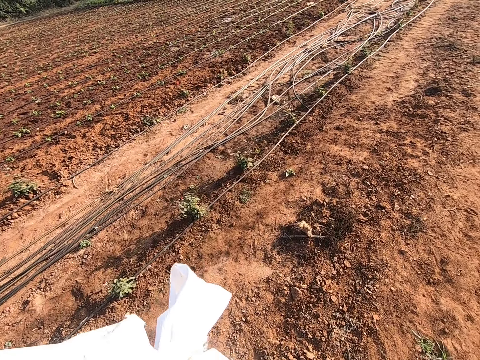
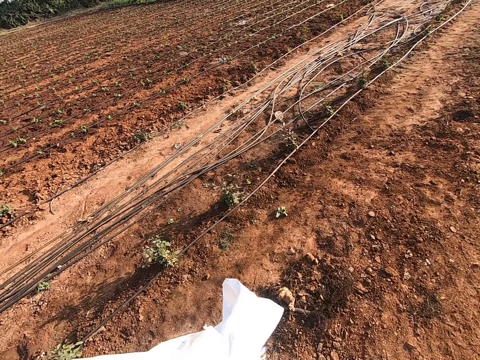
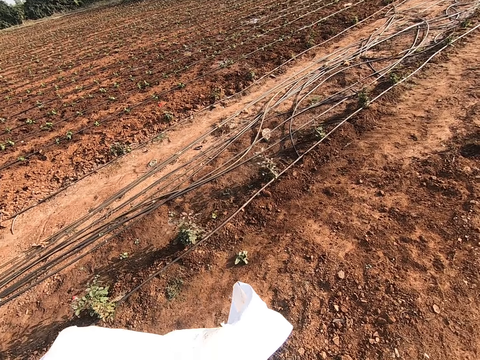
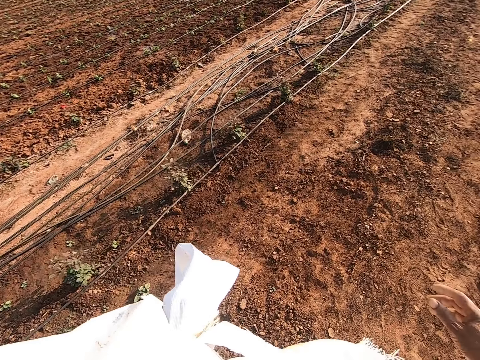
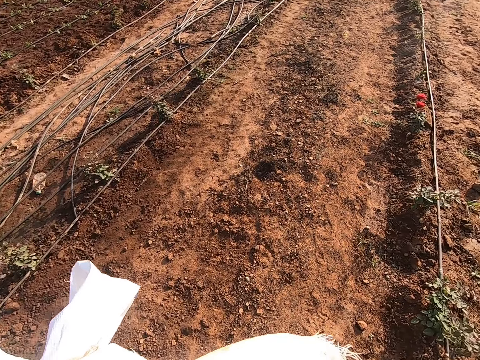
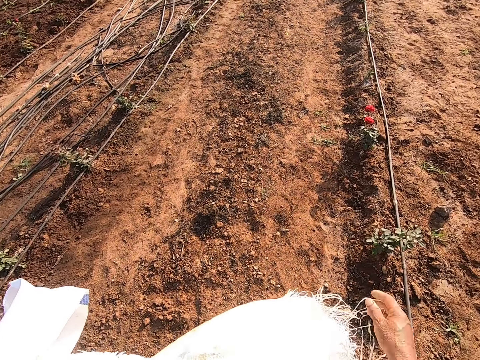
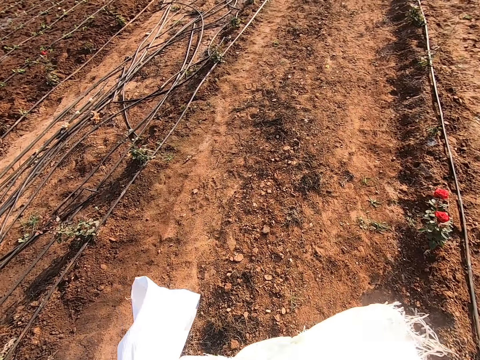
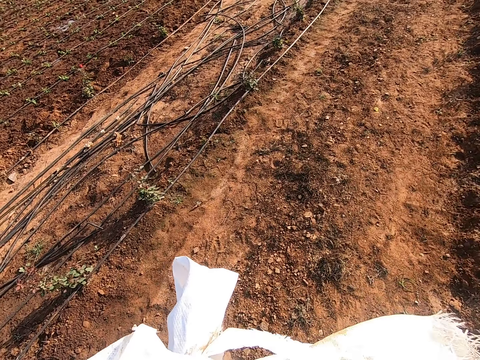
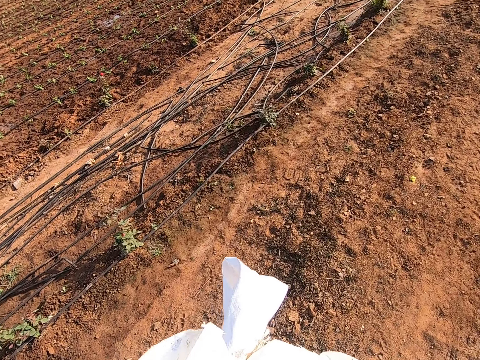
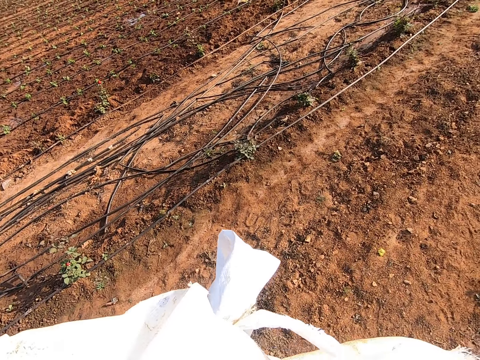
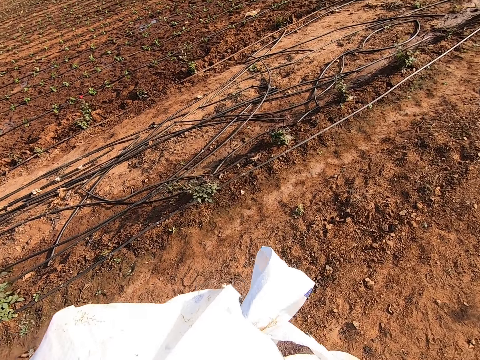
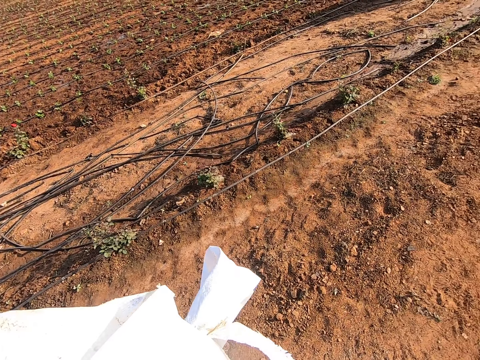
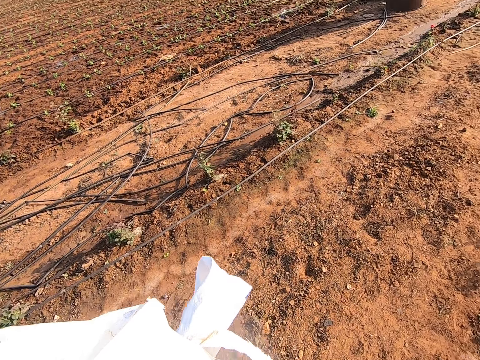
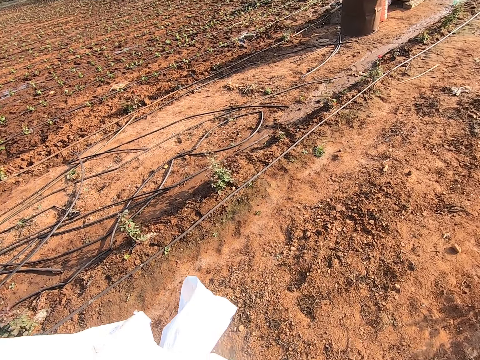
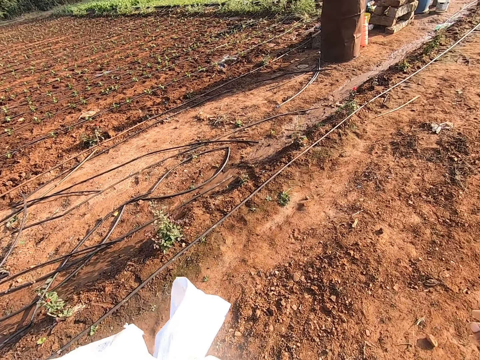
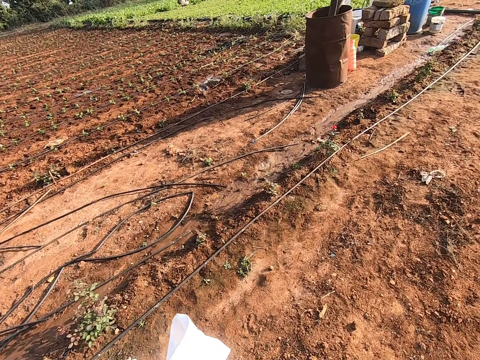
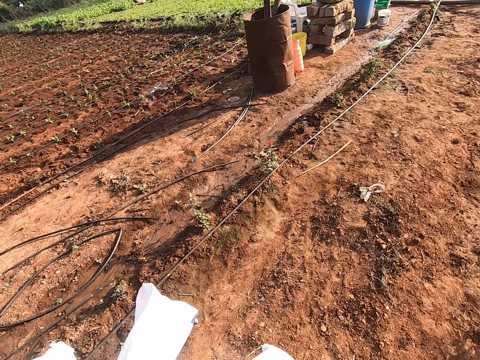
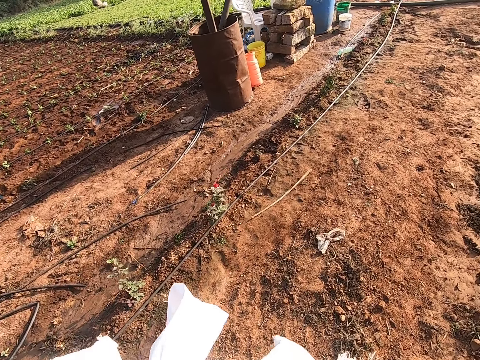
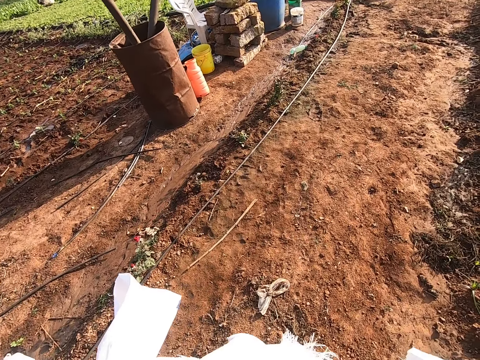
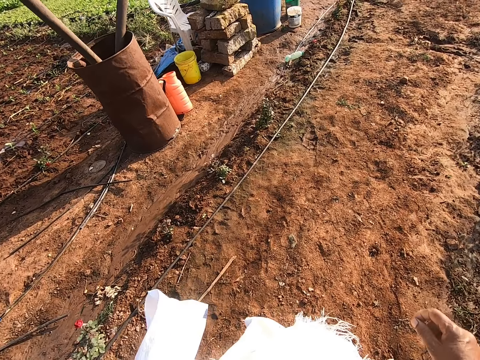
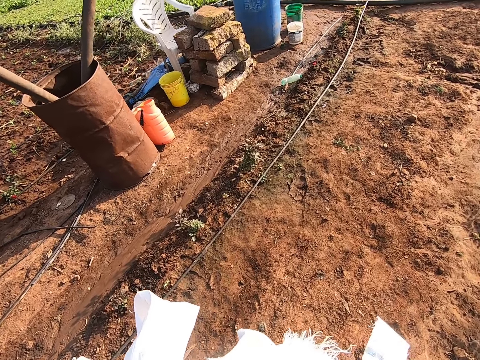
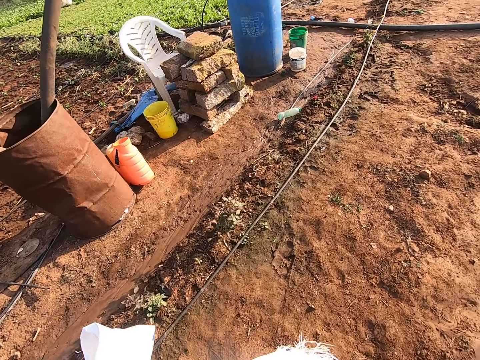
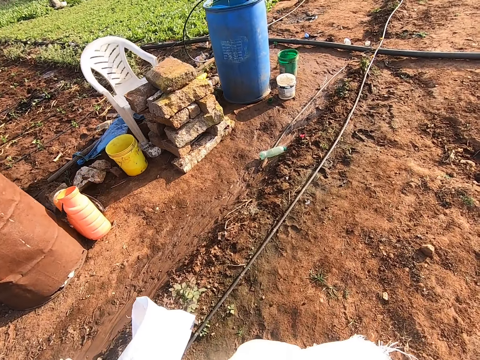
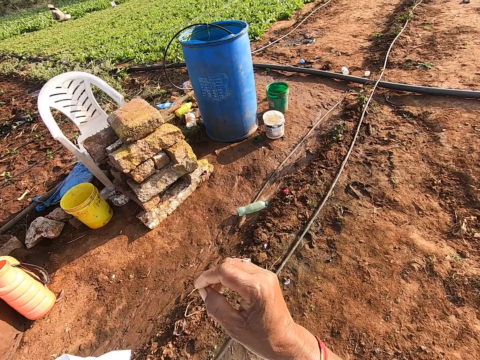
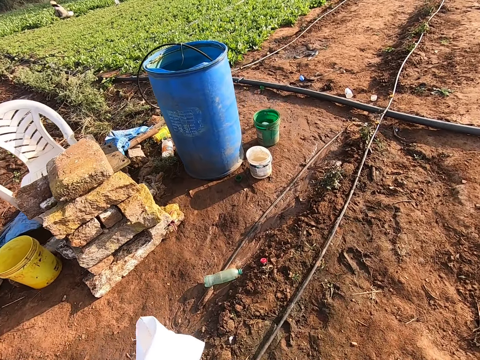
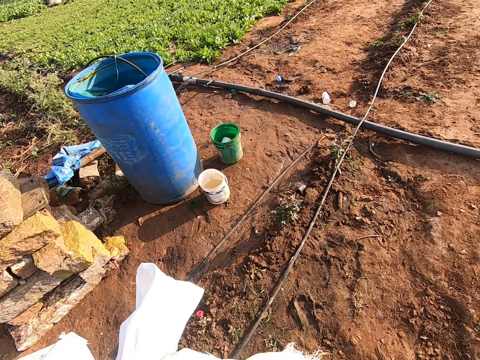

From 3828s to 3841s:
The camera wearer walks in the garden. They walk in the garden repeatedly.

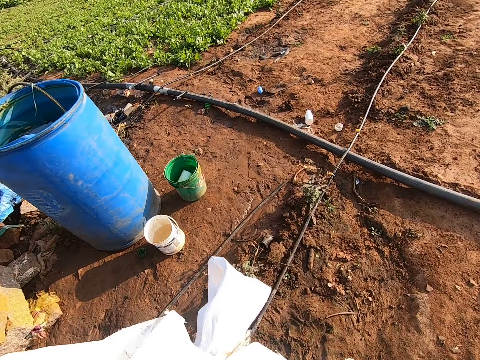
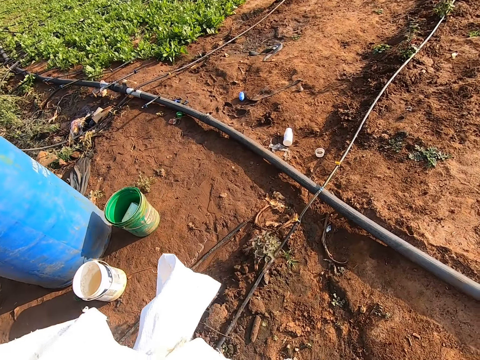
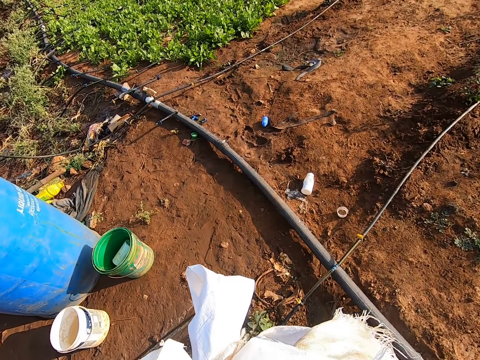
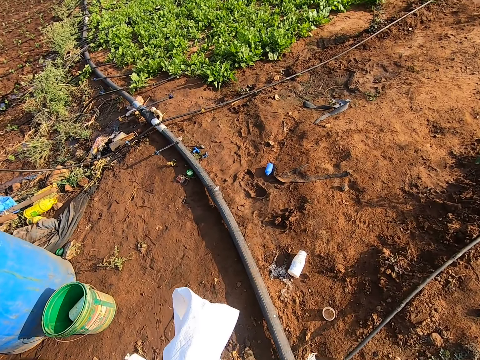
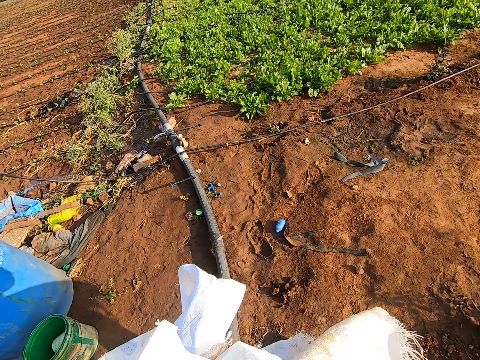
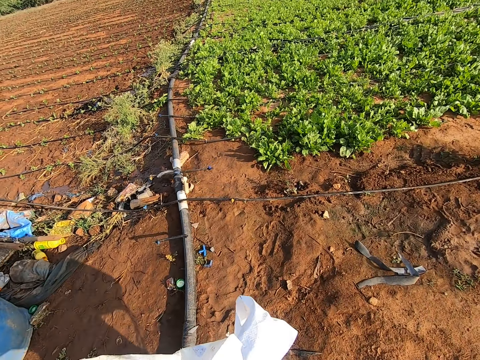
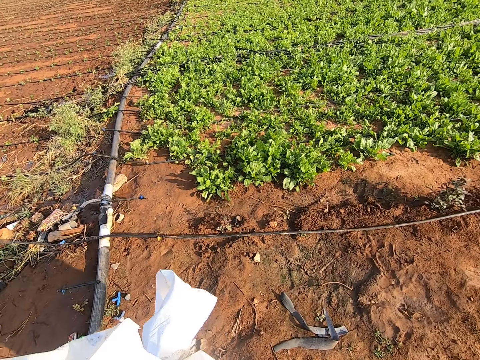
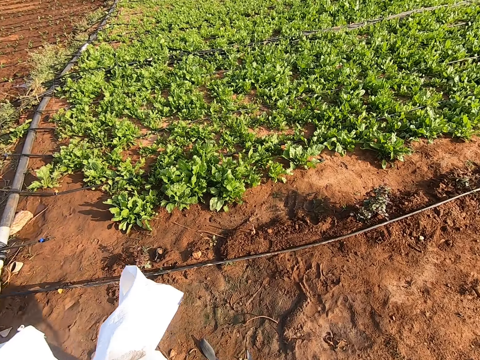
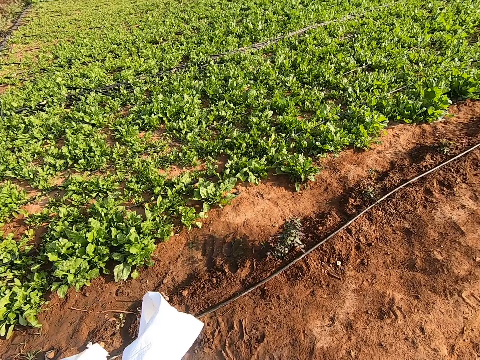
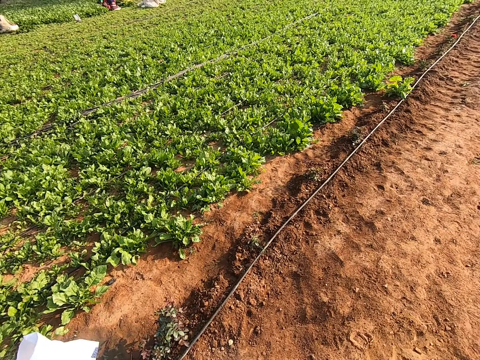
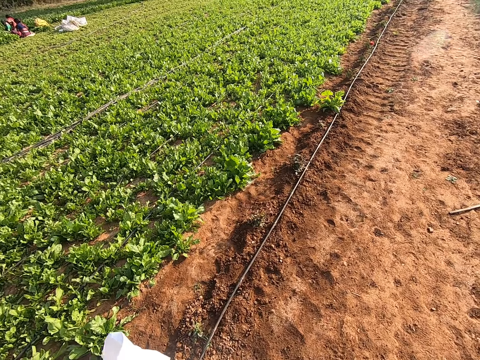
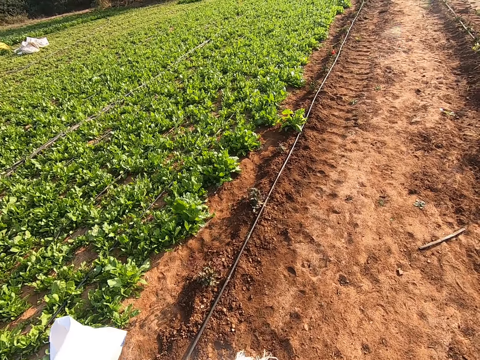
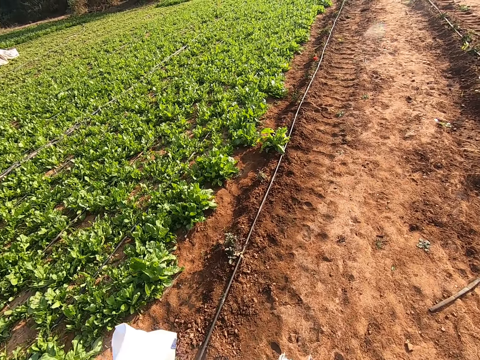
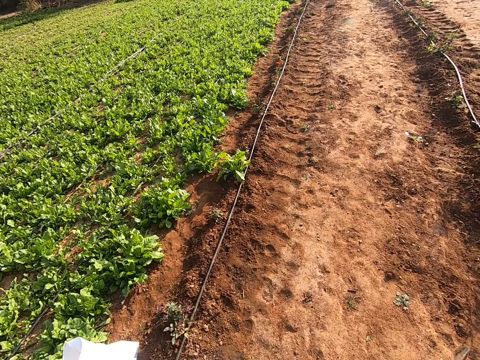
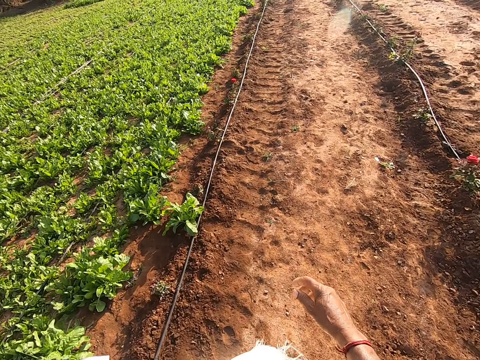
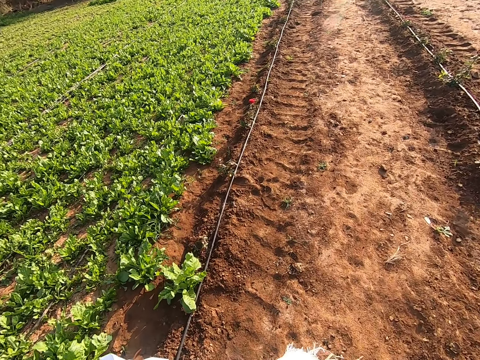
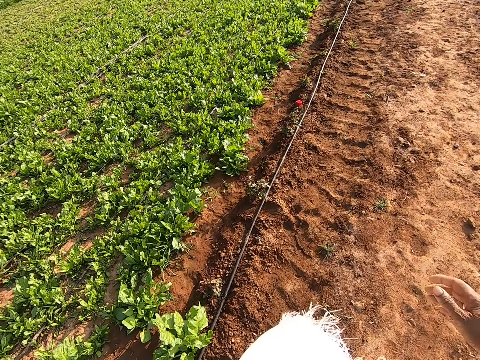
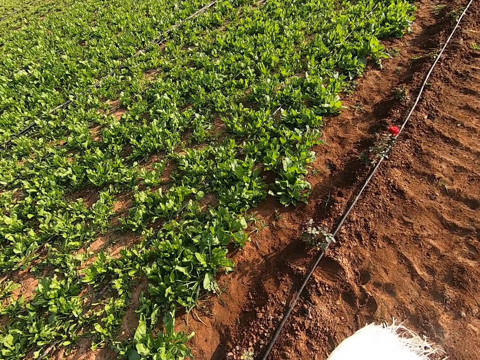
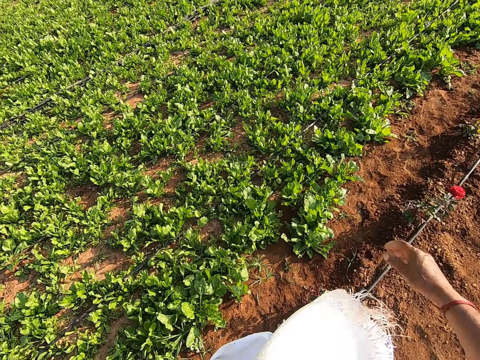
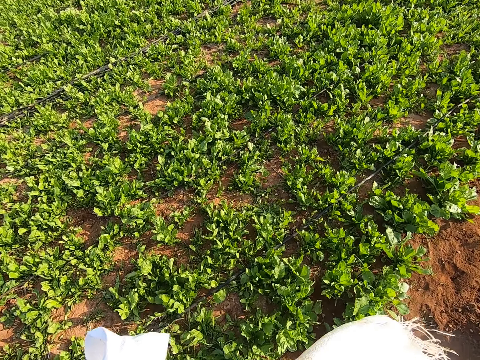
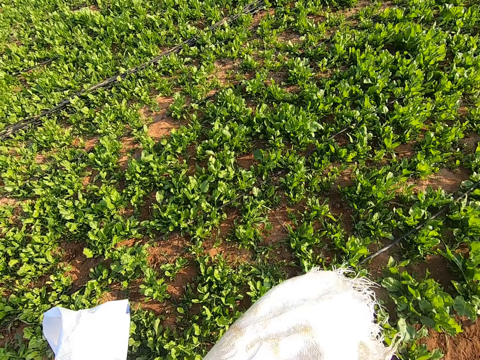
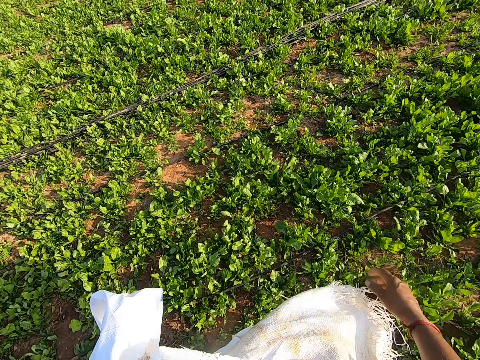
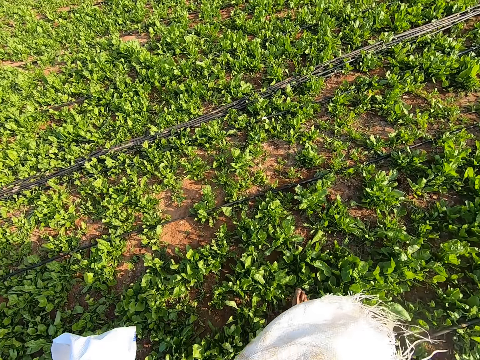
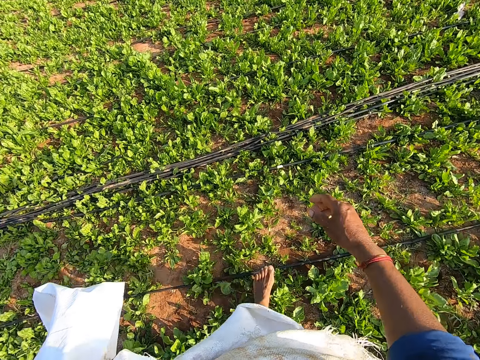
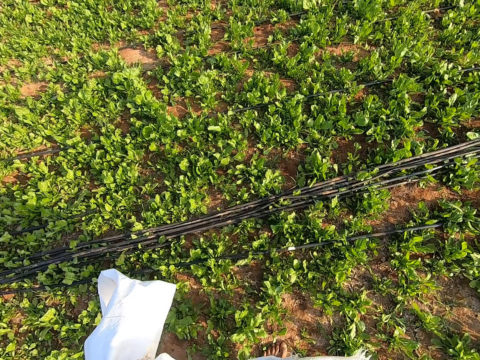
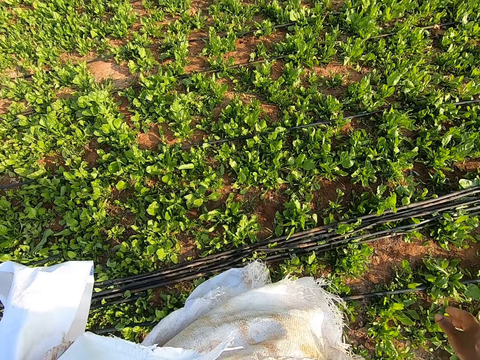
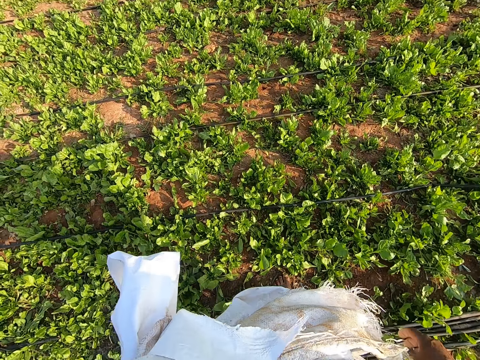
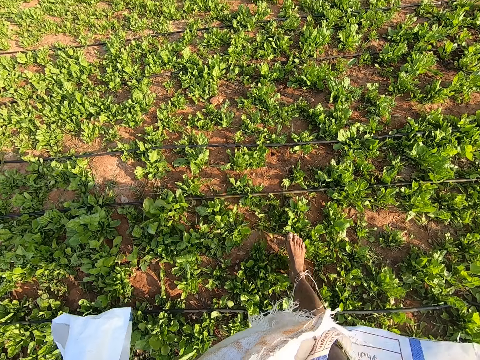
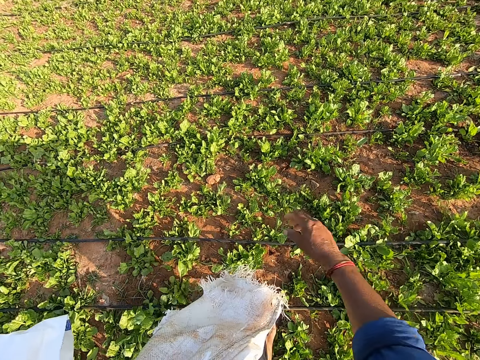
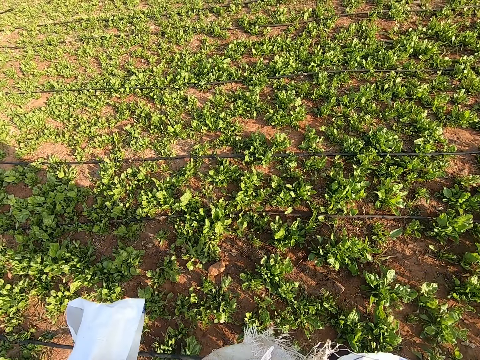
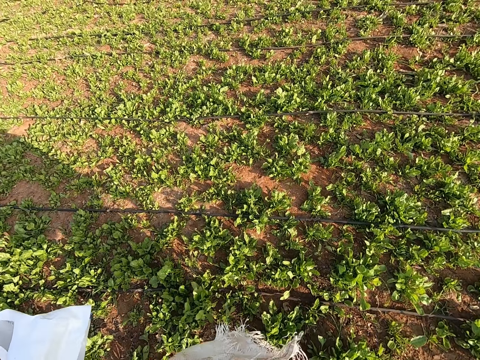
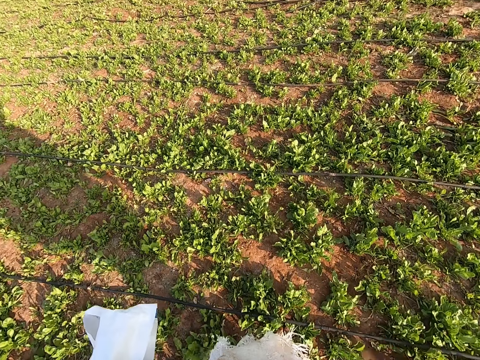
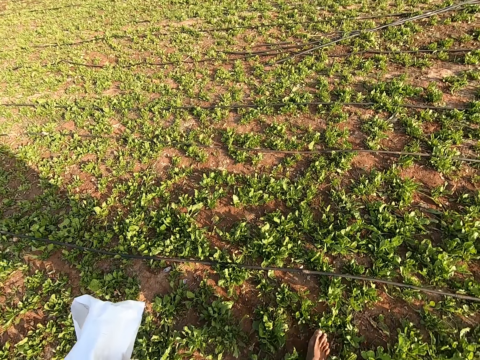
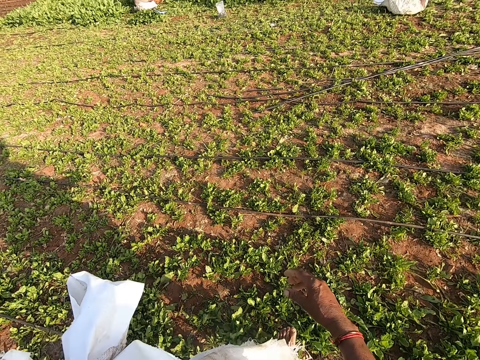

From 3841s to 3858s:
The camera wearer walks in the garden. They walk in the garden repeatedly.
